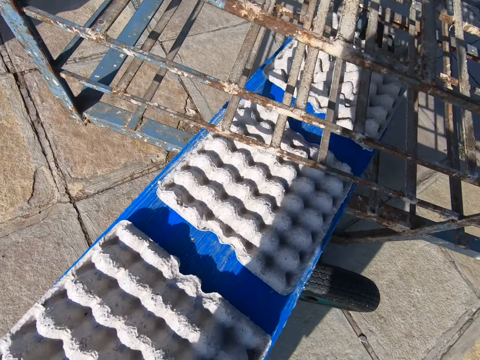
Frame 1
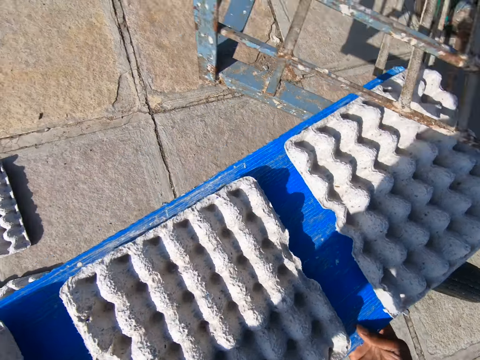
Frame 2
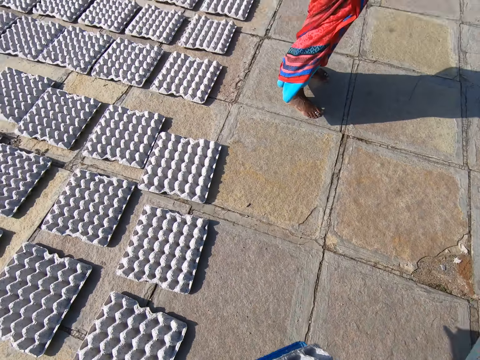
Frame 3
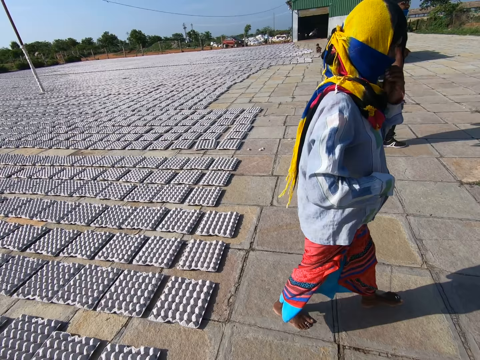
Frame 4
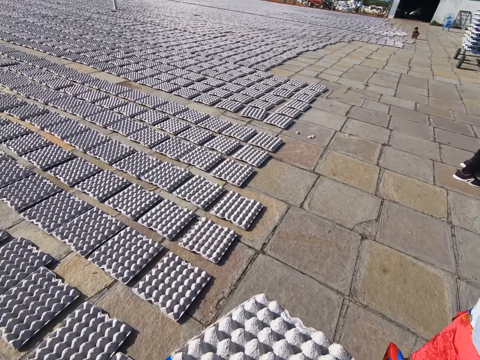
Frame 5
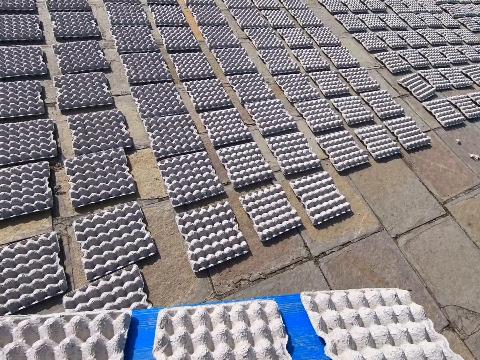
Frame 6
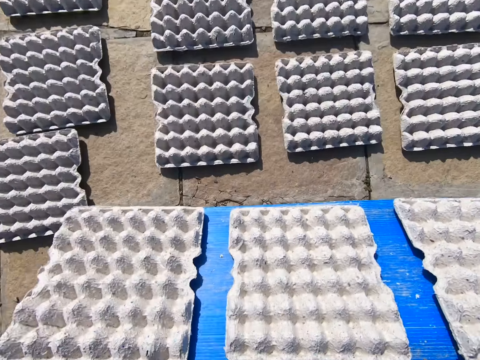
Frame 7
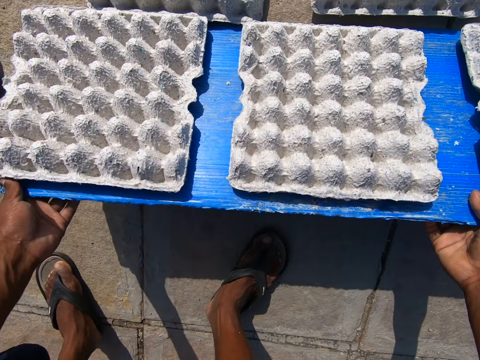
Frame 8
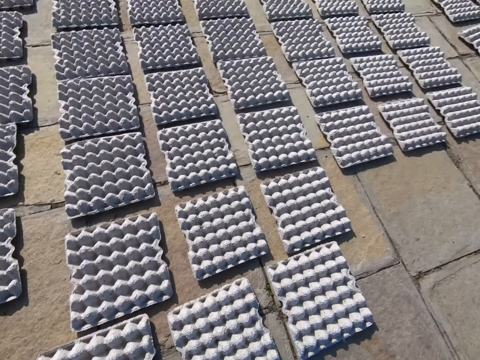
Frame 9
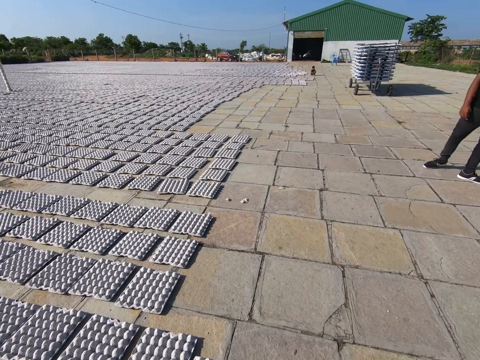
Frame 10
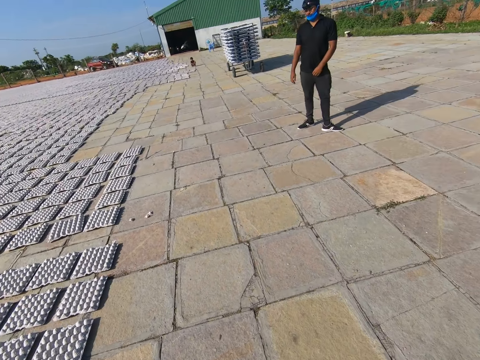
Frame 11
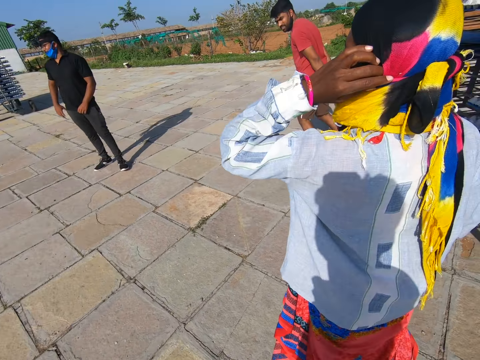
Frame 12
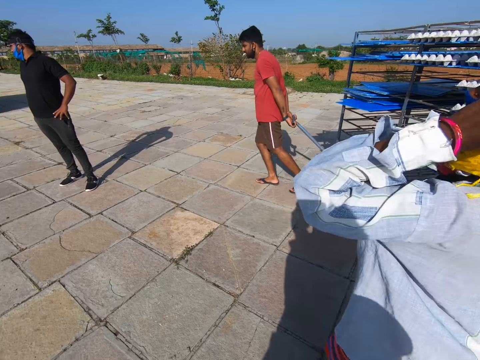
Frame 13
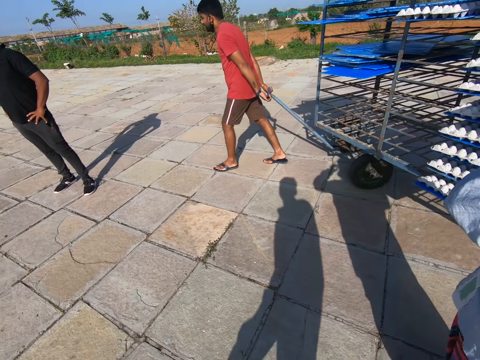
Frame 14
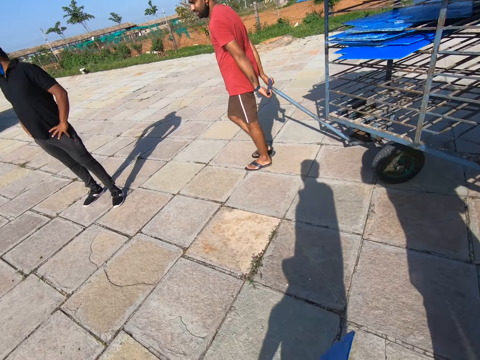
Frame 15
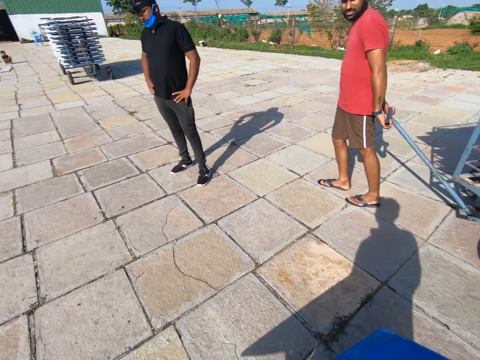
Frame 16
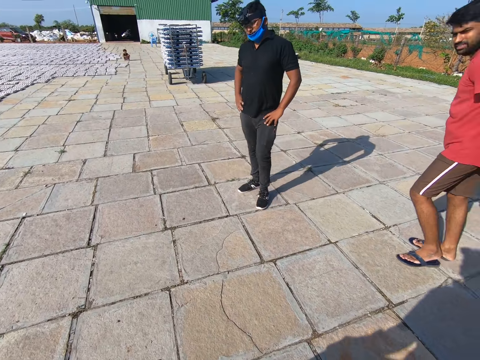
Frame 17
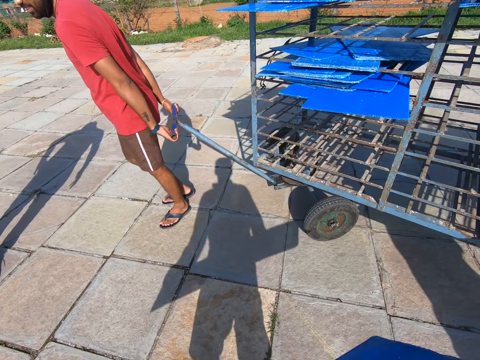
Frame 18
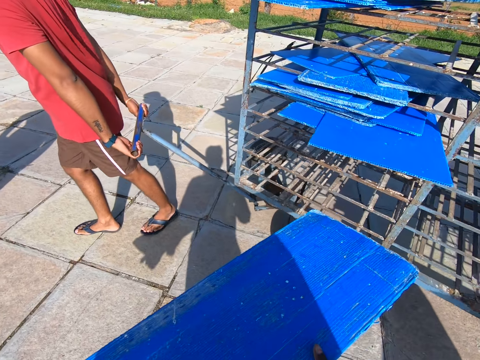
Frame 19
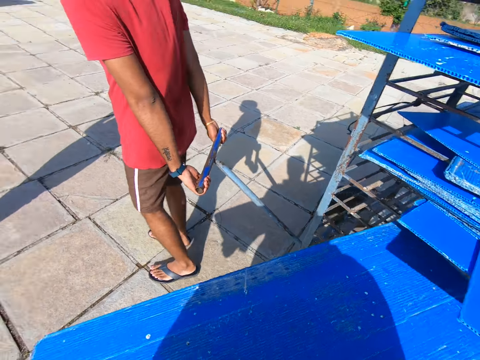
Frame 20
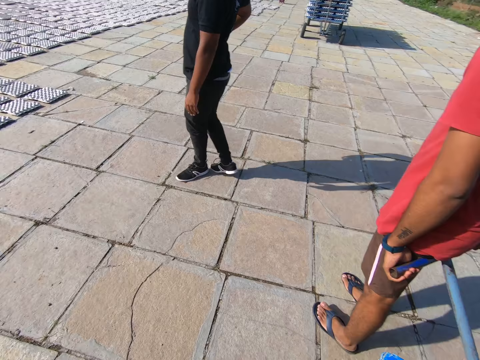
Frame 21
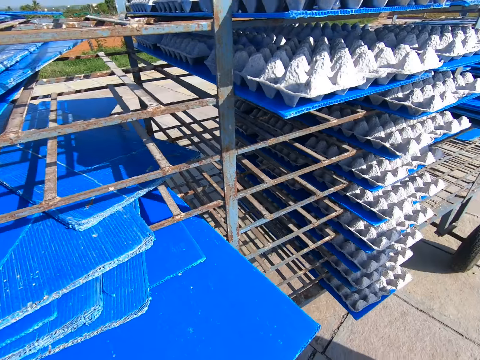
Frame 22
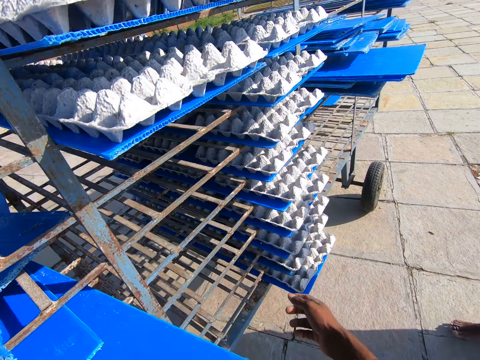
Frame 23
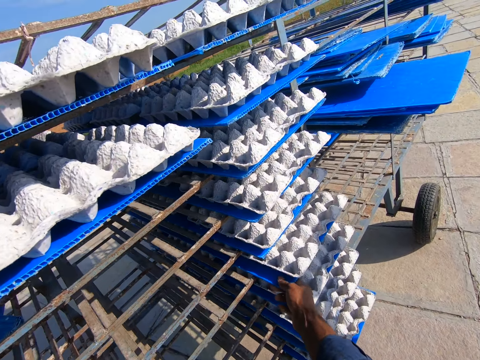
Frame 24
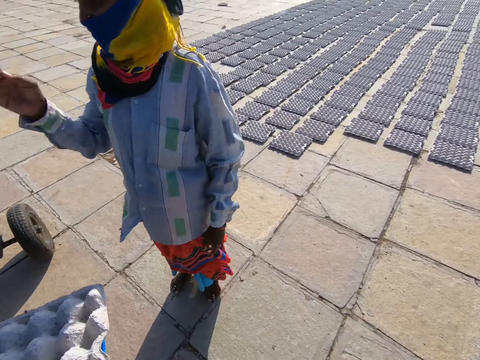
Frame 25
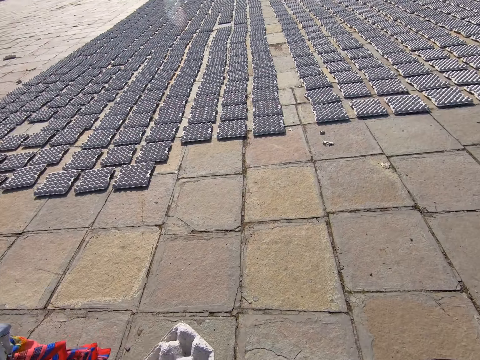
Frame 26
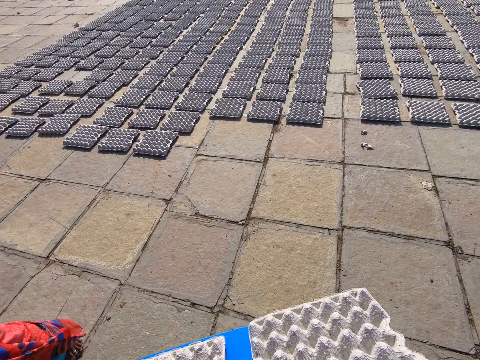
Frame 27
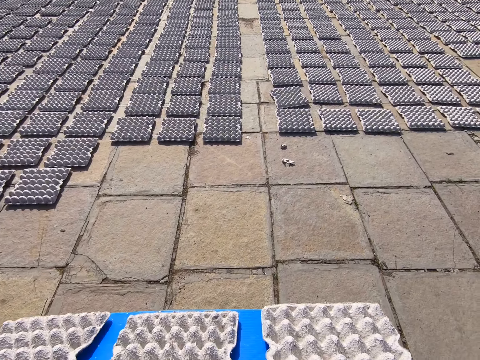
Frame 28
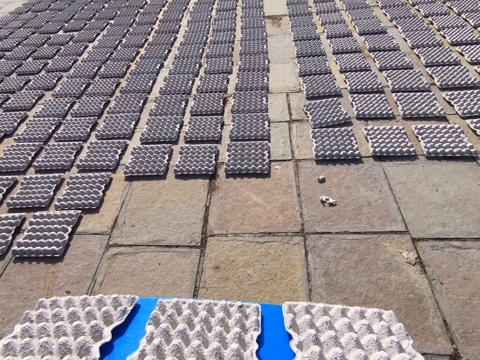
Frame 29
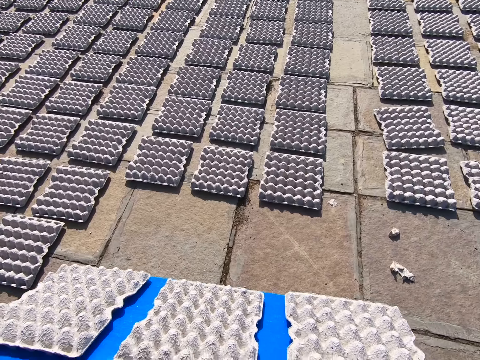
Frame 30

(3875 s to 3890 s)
The camera wearer walks around in the compound. They drop the egg crates on the tray on the ground. They look around the compound. A woman adjusts a scarf on her head with both hands. A man pulls the rack with the tray around the compound with both hands. The camera wearer walks around the compound. They put the tray in the rack with both hands. They pick a tray of egg crates from the rack with both hands. They walk around the compound.

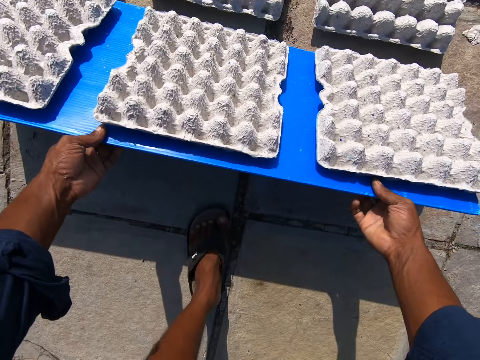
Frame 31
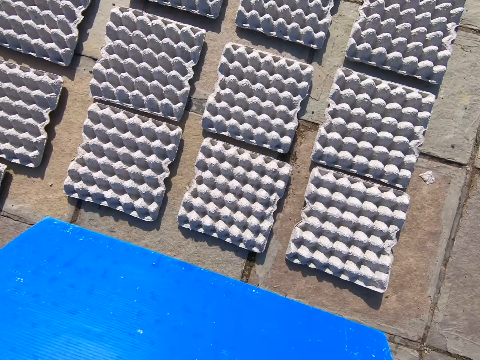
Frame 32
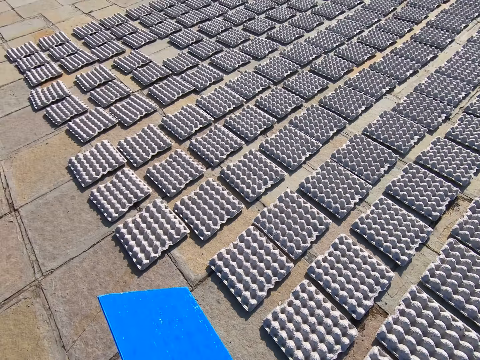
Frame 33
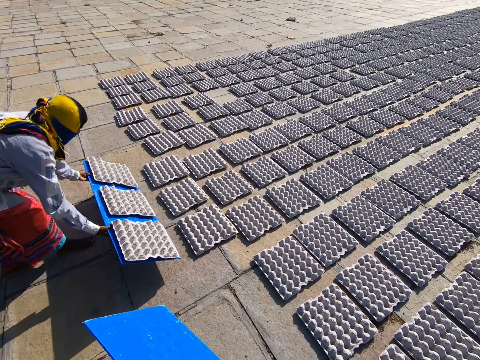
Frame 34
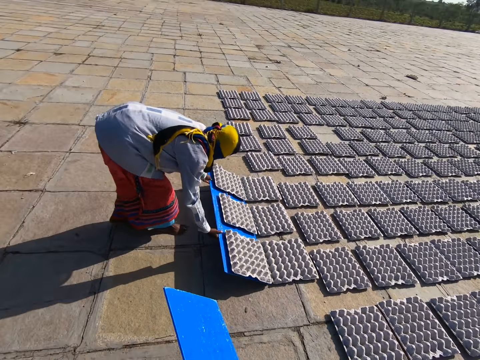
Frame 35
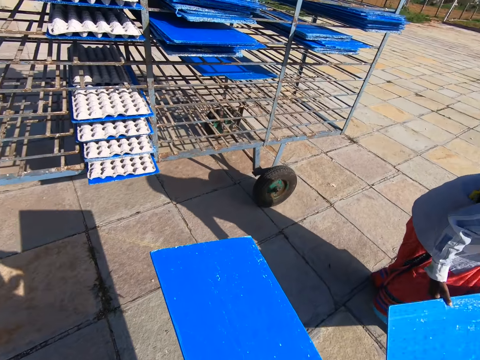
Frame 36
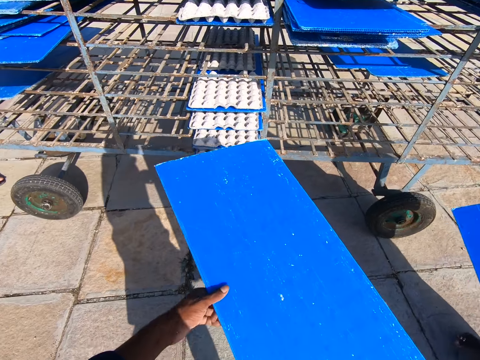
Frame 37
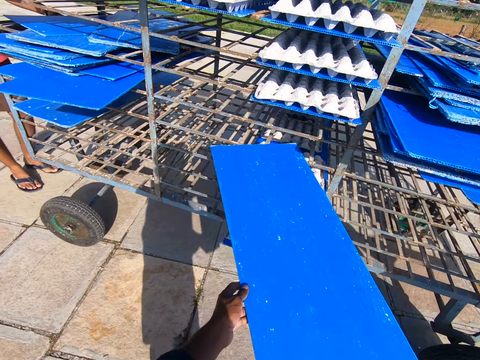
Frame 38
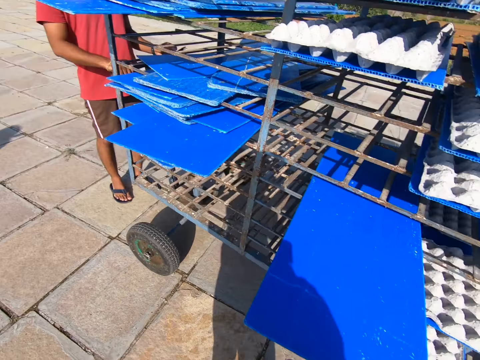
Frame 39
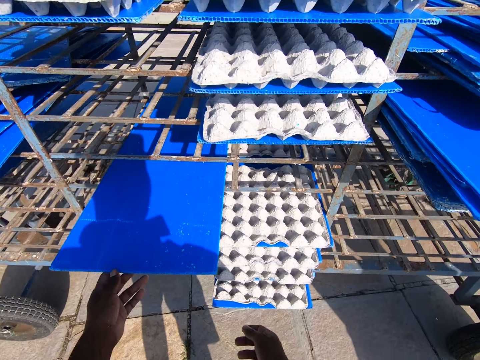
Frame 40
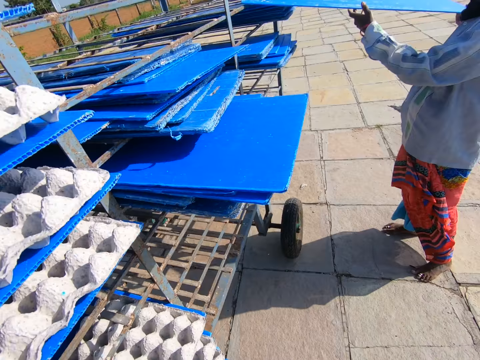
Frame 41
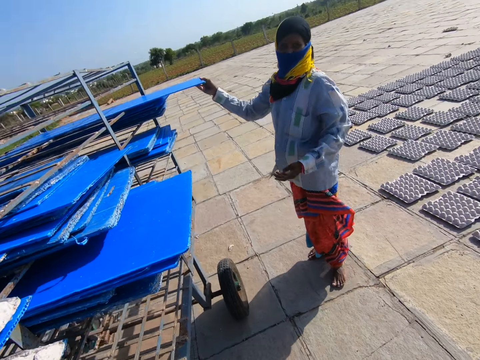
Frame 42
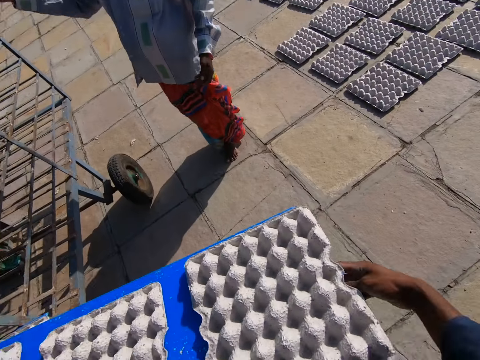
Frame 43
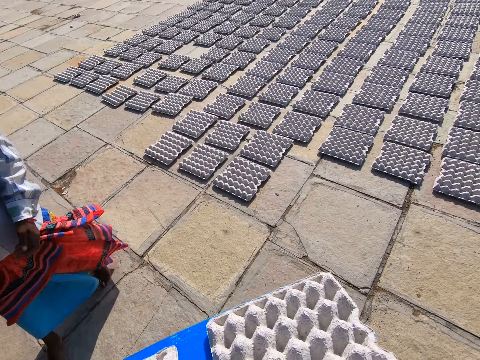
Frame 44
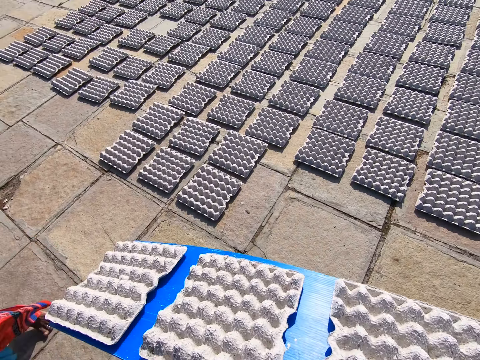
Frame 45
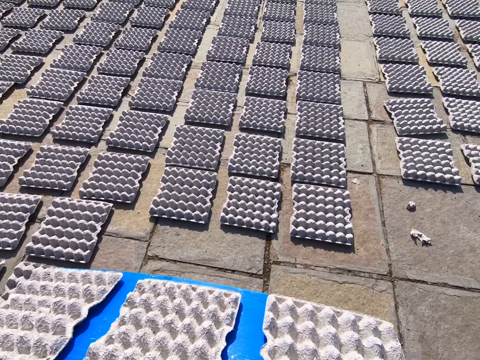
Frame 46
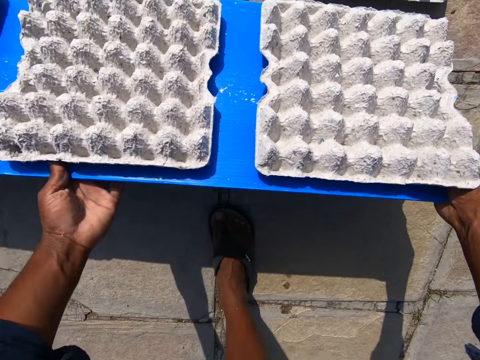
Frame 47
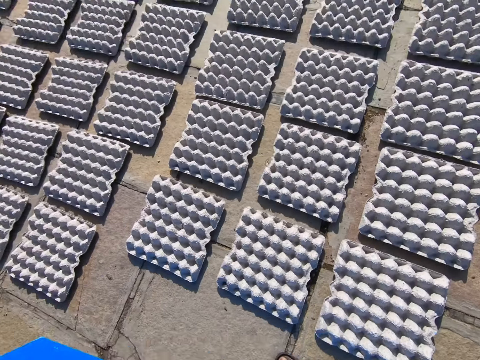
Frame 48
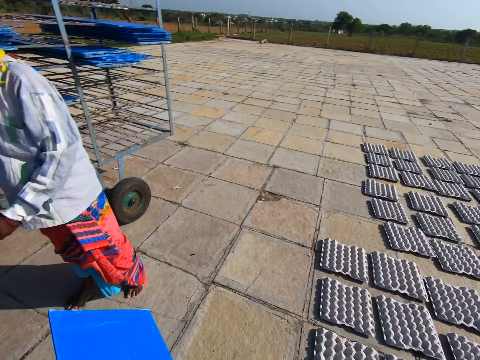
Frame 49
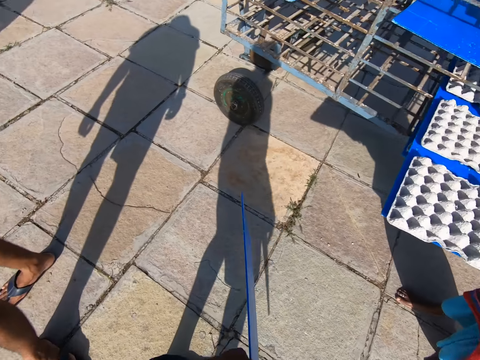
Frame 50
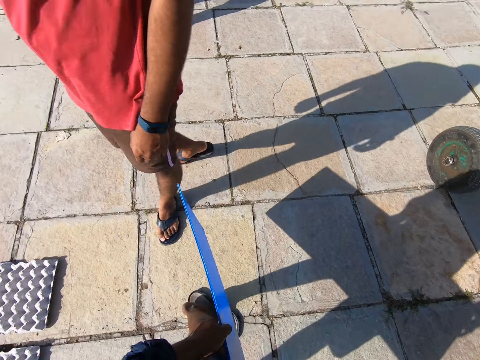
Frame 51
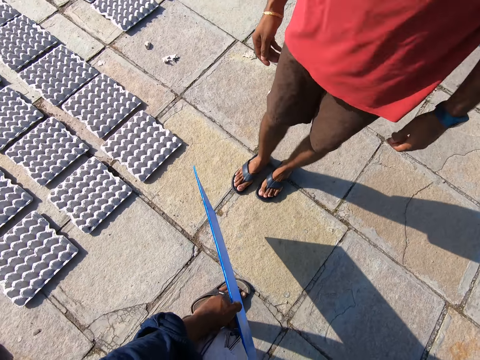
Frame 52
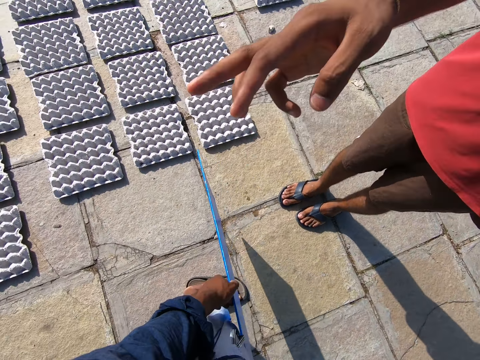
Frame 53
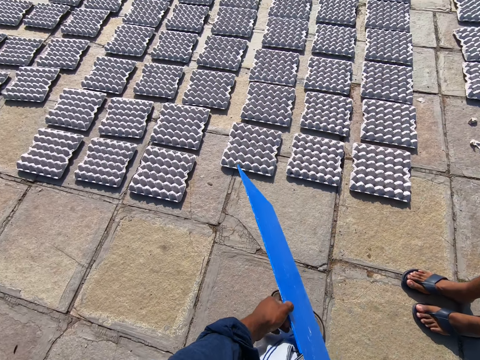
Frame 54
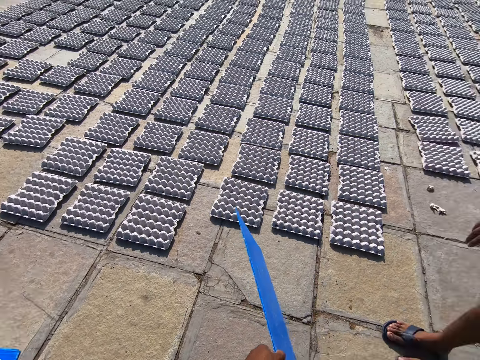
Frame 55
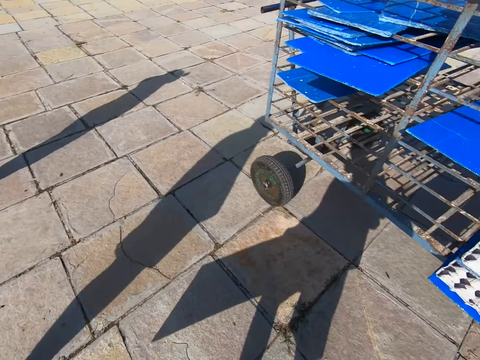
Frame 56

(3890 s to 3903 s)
The camera wearer drops the egg crates on the tray on the ground. A woman drops the egg crates on the tray on the ground. The camera wearer puts the tray in the rack with both hands. A man arranges the tray in the rack with both hands. The camera wearer picks a tray of egg crates from the rack with both hands. The woman puts the tray in the rack with both hands. The camera wearer carries egg trays. They drop the egg crates on the tray on the ground. The woman picks a tray of egg crates from the rack with both hands. The camera wearer converses with the man. The man gesticulates to the camera wearer with his right hand.
